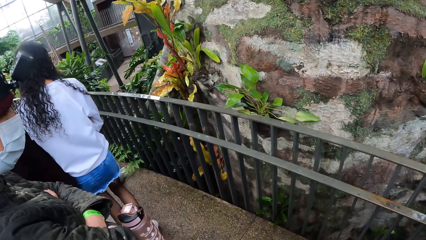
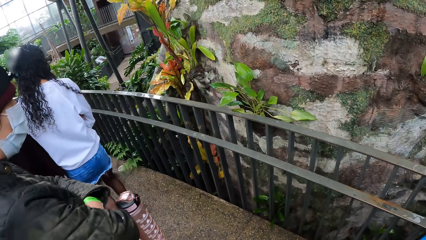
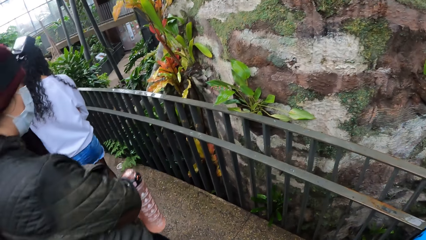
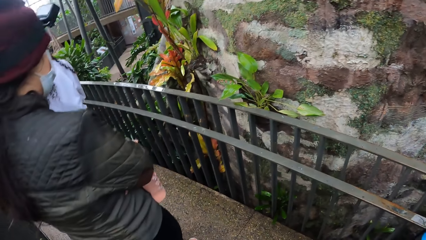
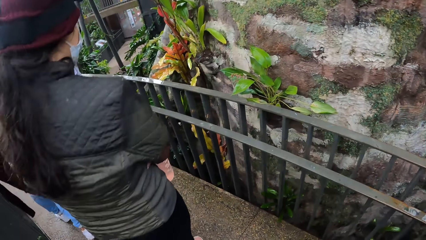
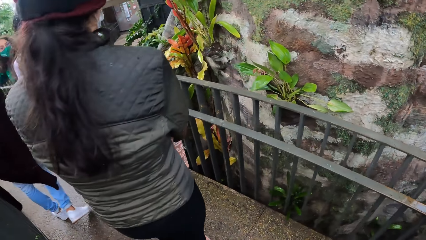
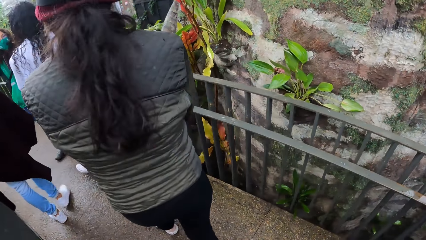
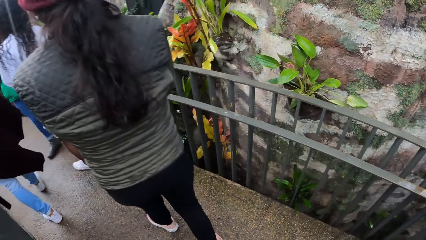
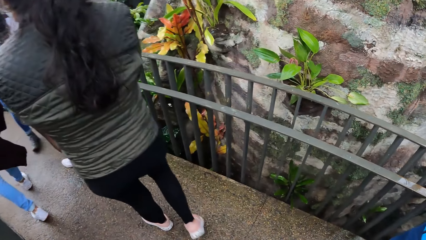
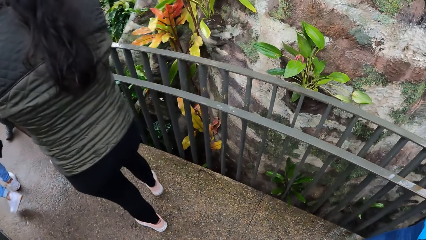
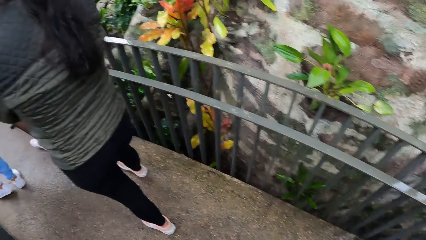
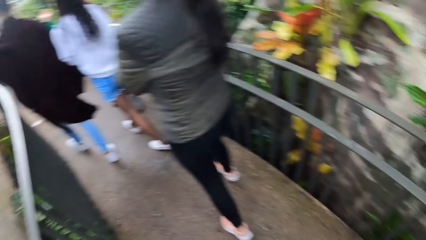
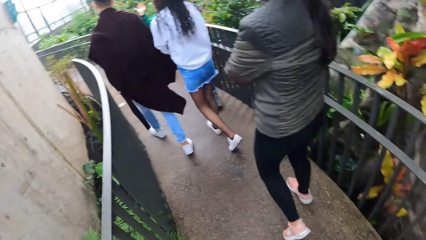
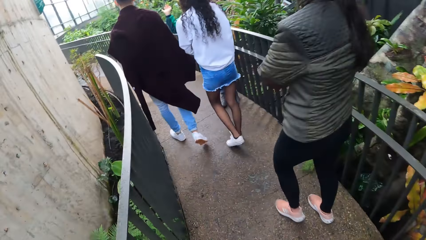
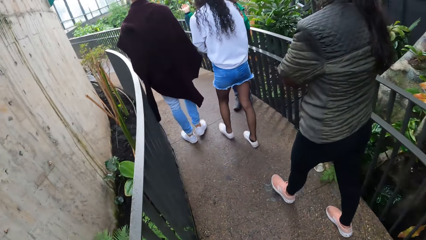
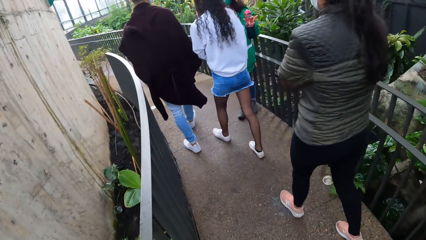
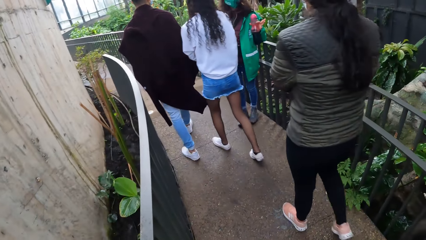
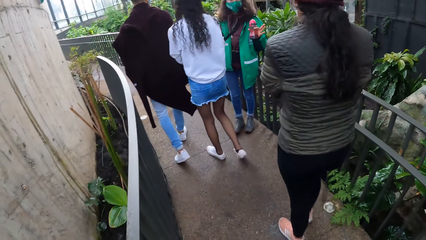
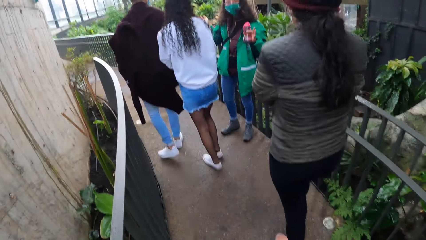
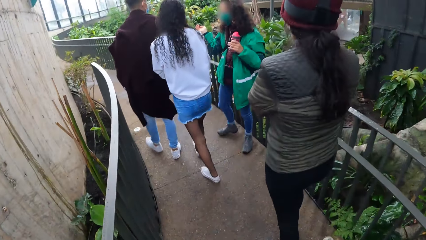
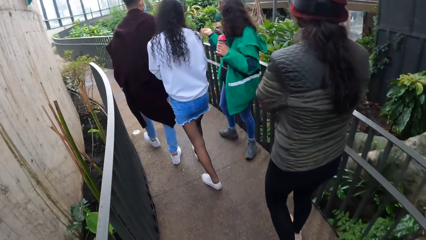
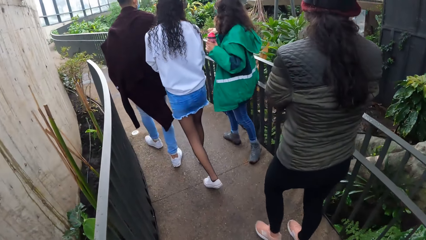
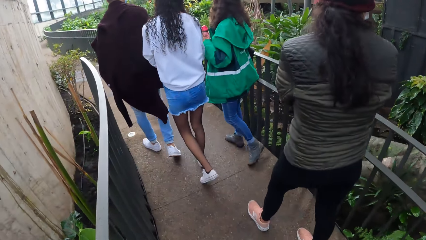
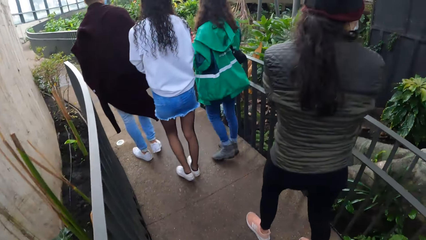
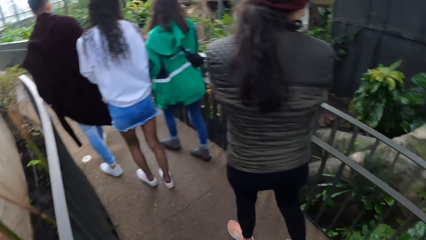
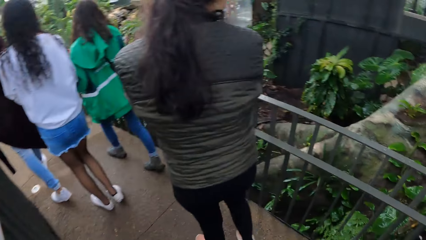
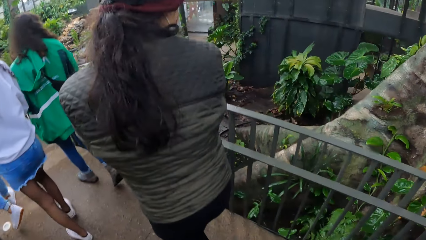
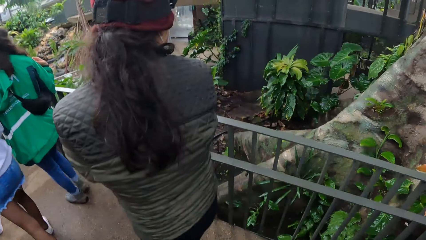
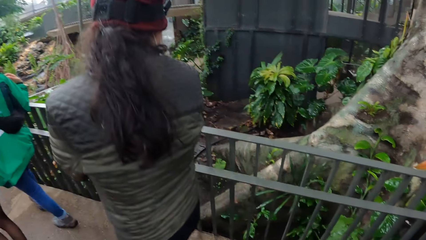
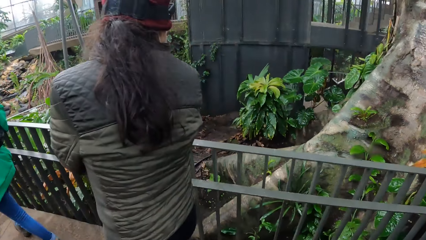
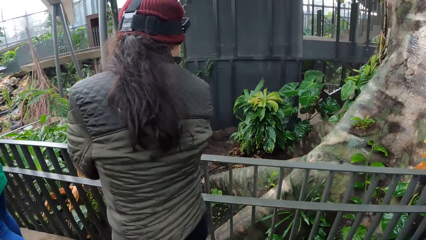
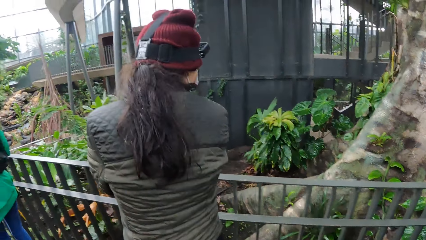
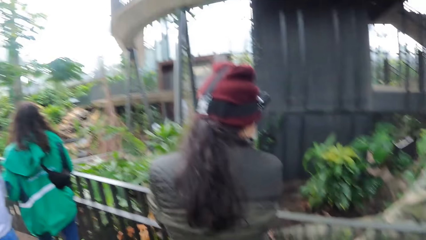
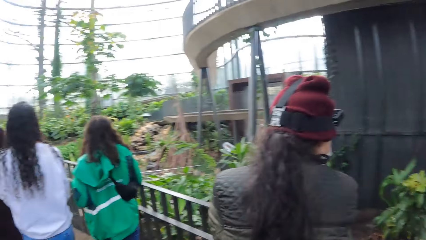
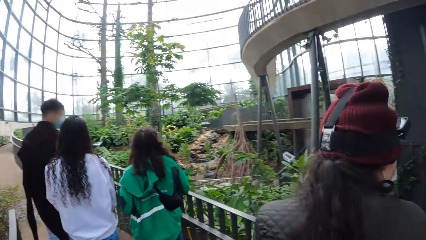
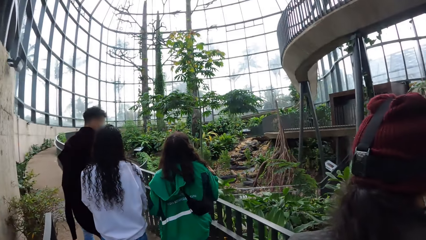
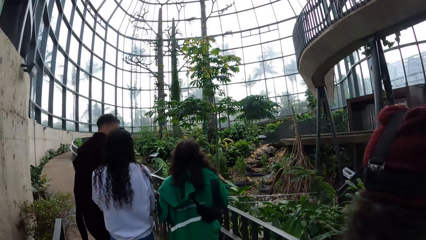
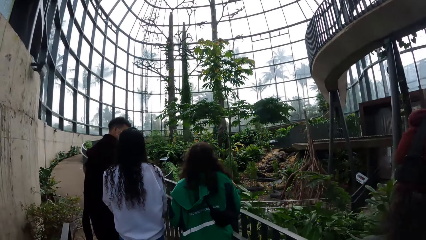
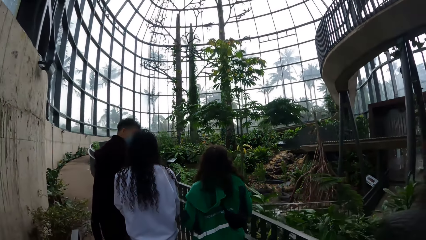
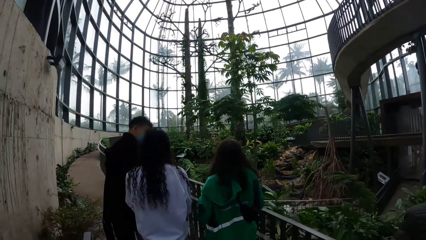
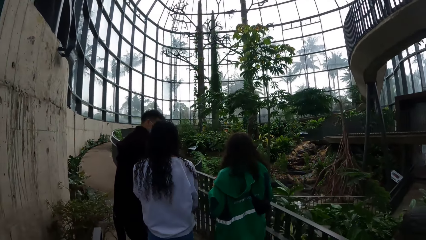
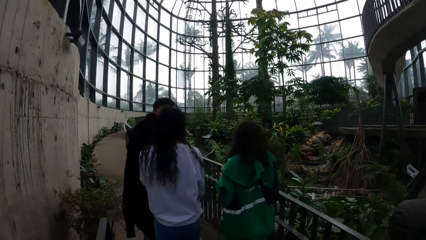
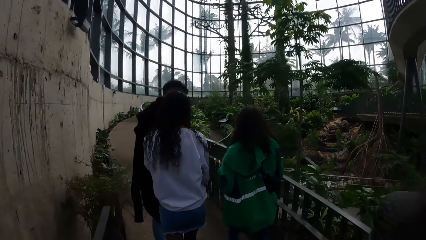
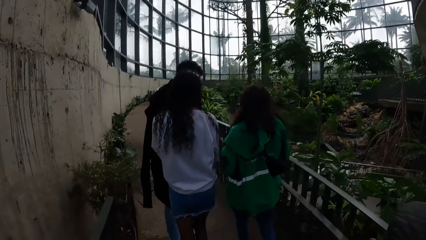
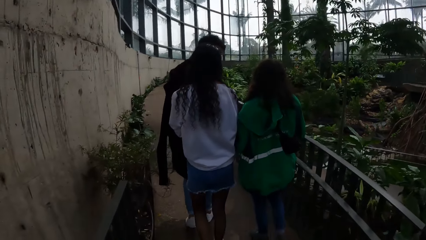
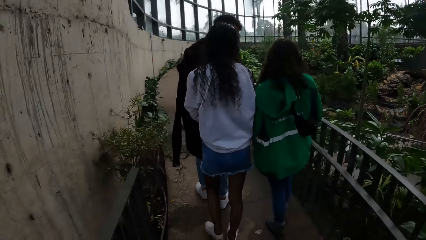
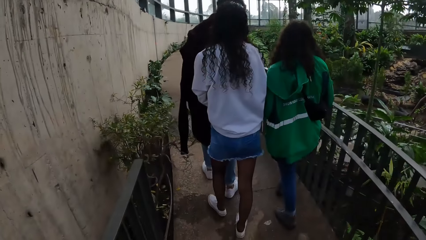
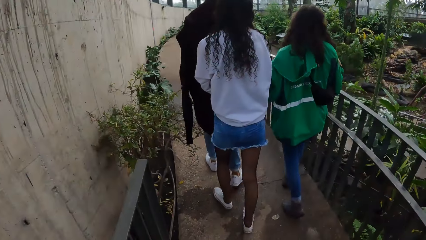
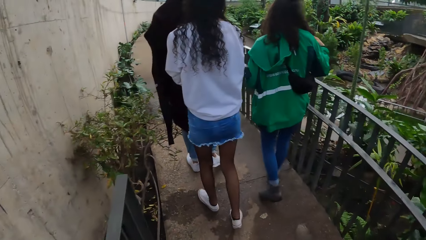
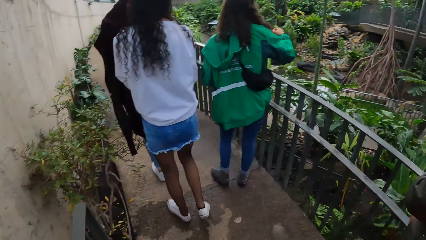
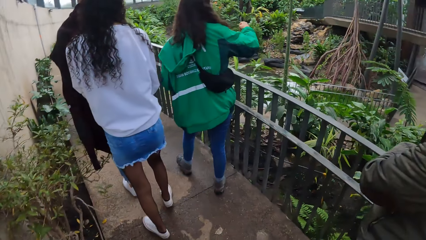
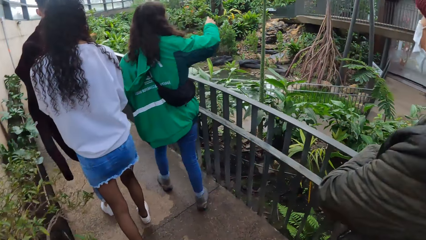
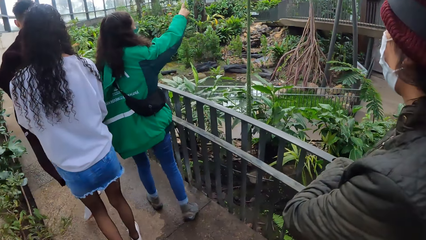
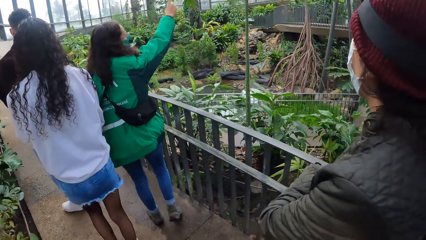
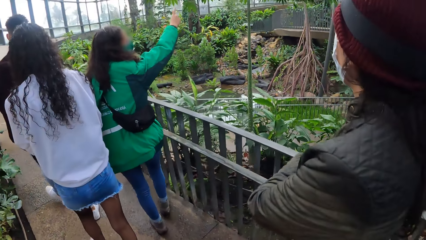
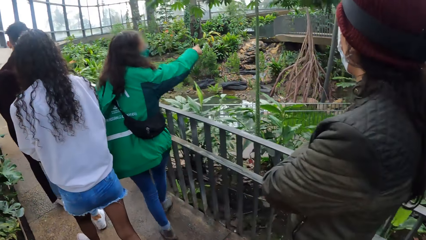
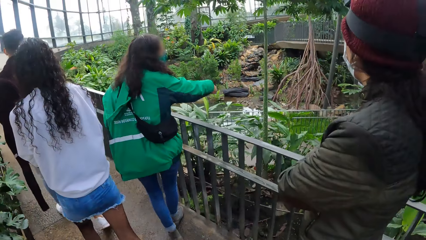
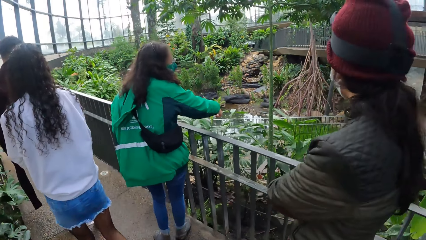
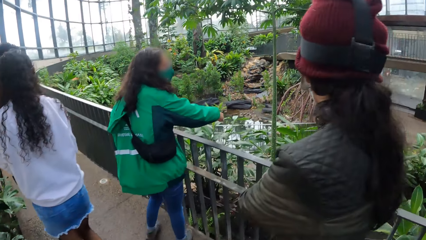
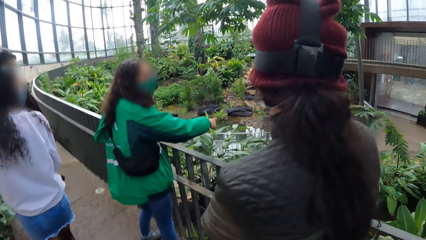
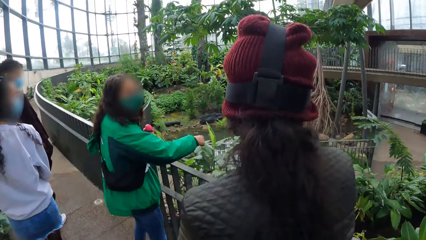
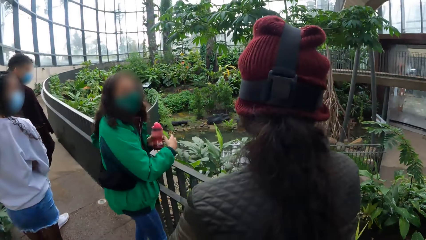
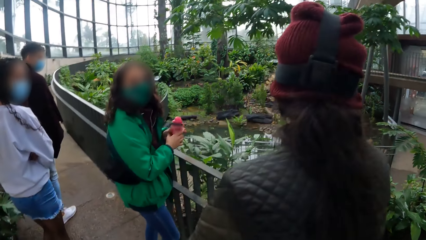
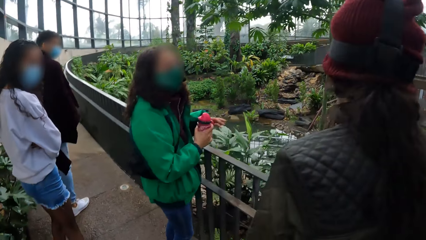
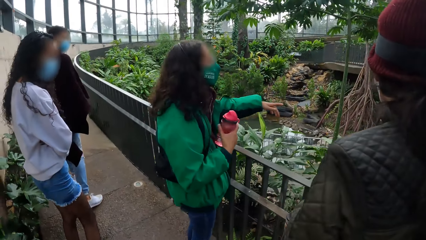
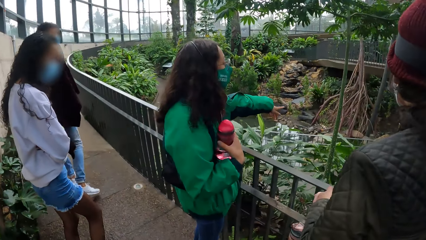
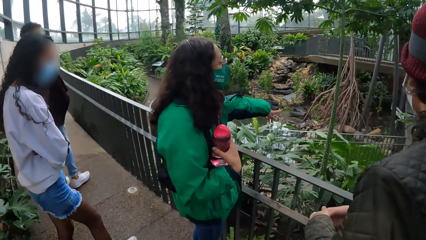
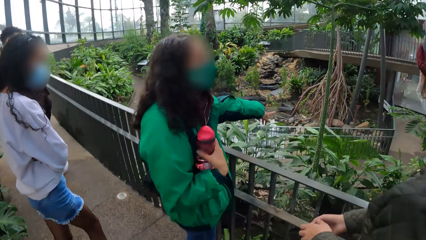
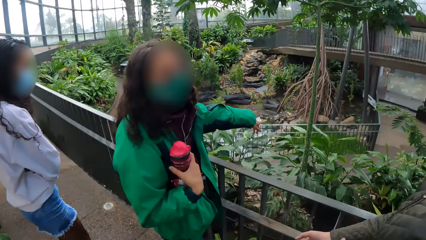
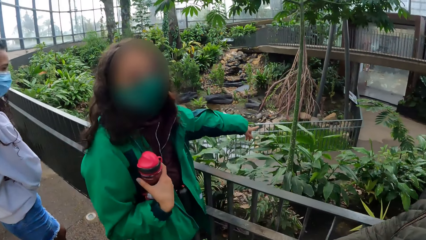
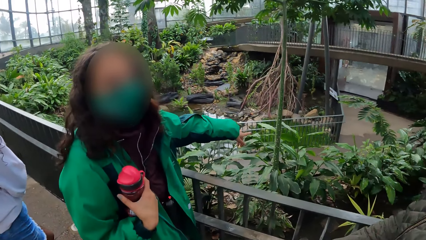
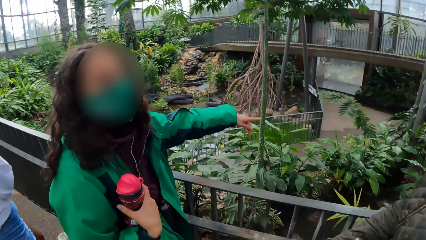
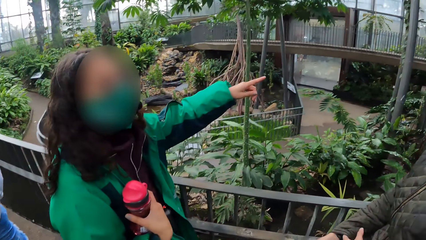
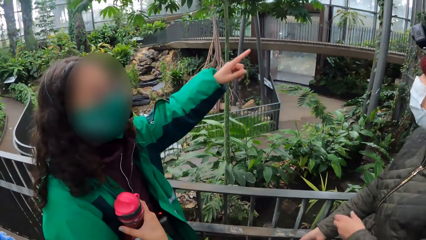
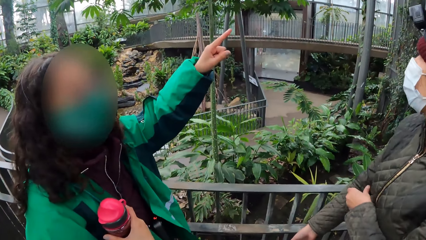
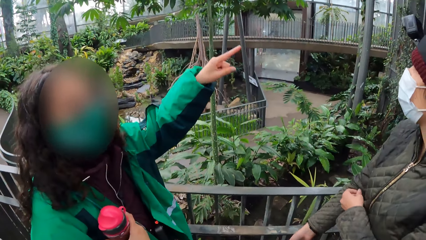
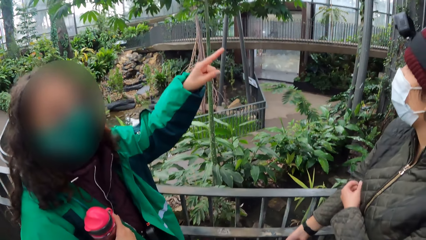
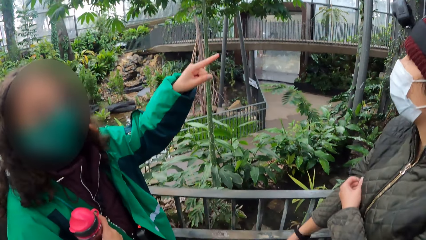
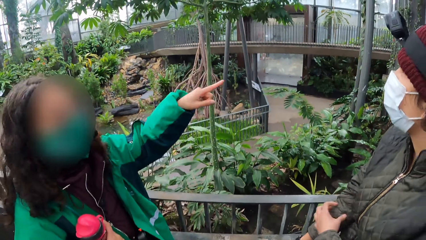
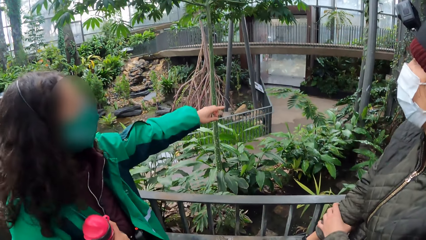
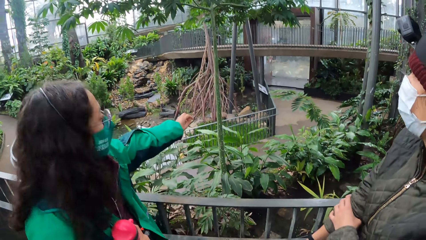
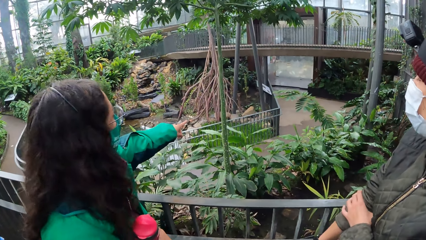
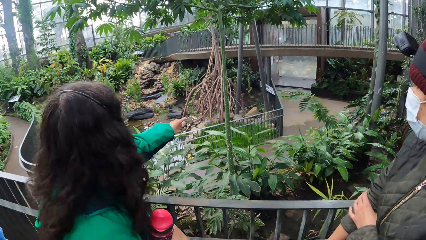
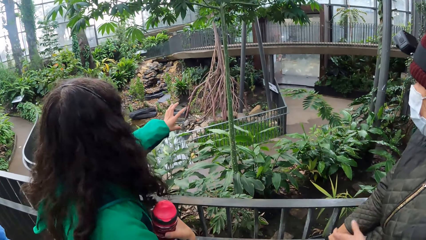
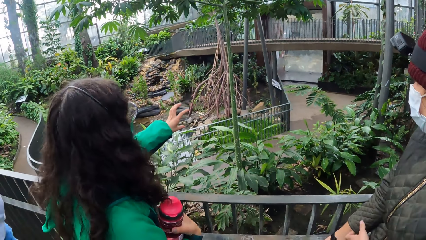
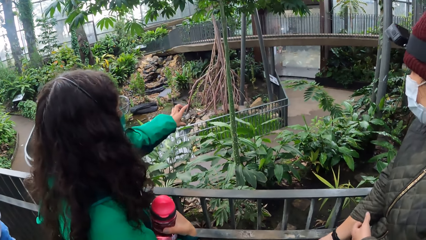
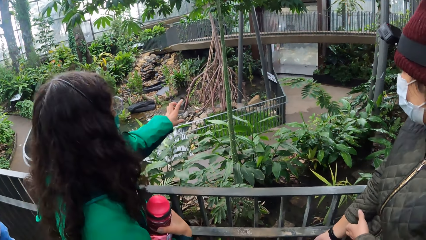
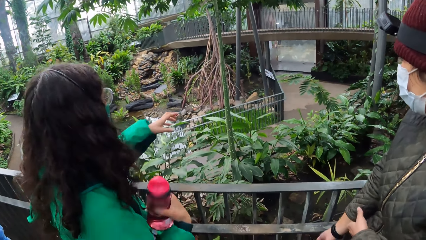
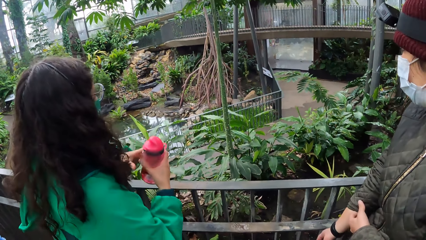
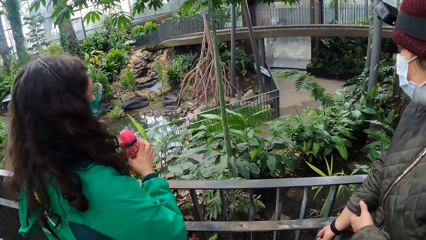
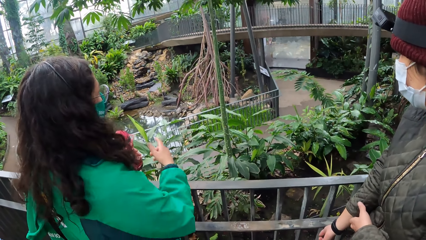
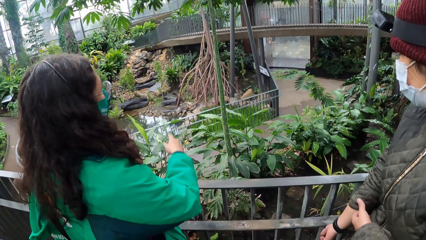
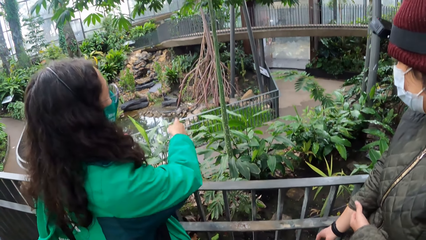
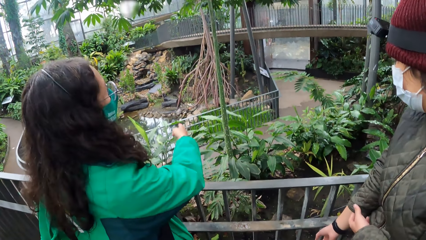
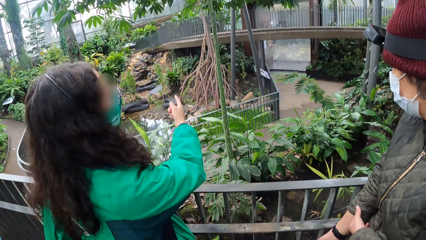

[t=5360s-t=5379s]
The camera wearer walks around. A lady walks around. Another lady walks around. The other lady points her right hand. She moves her hand. The other lady passes a water bottle from her left hand to her right hand. The other lady points her left hand. The first lady rolls up her right hand jacket sleeve with her left hand. The first lady scratches her right hand with her left hand. The other lady passes the water bottle from her right hand to her left hand.
